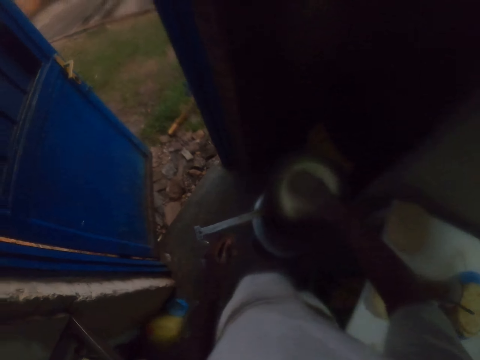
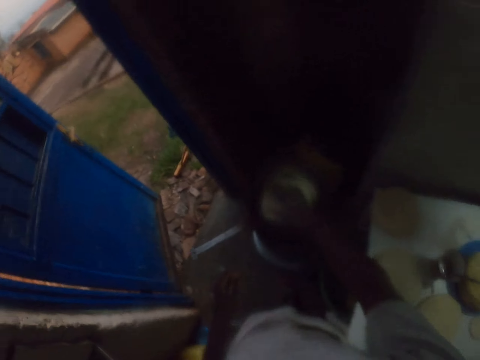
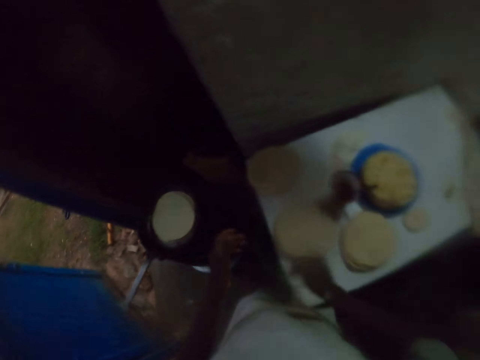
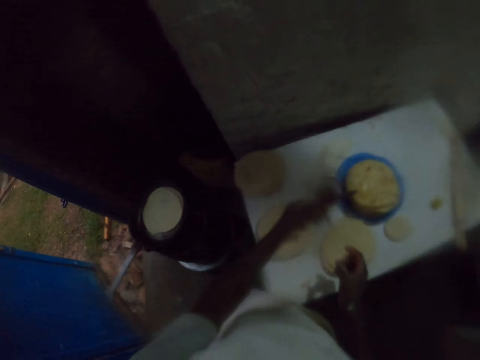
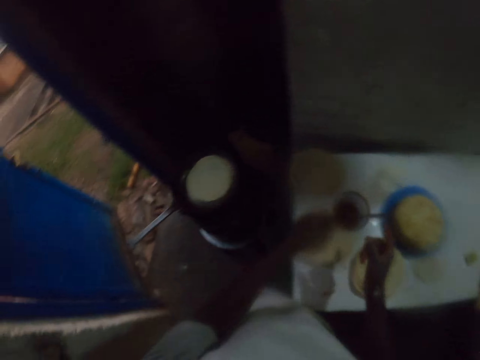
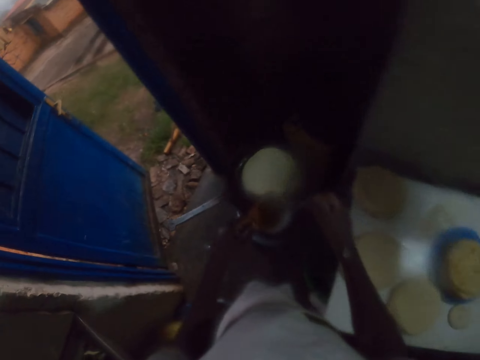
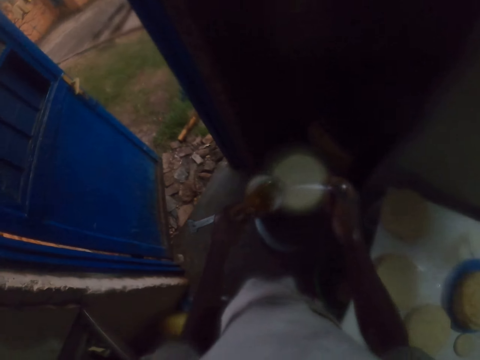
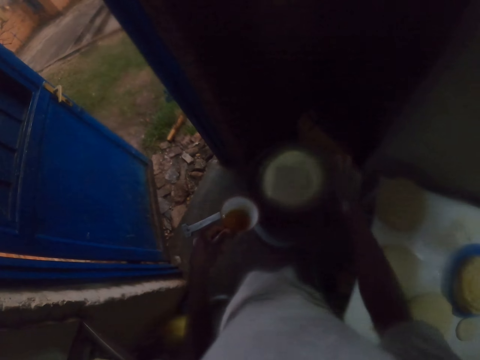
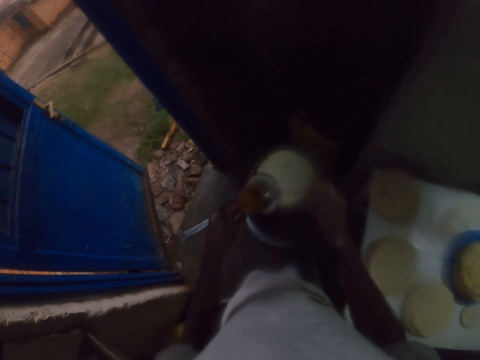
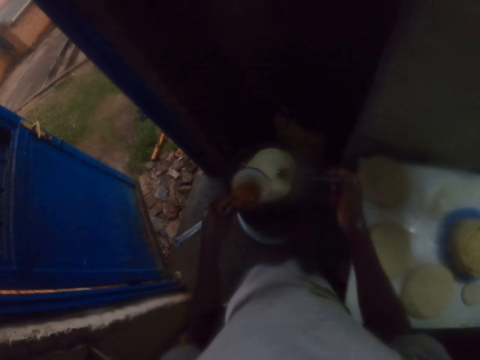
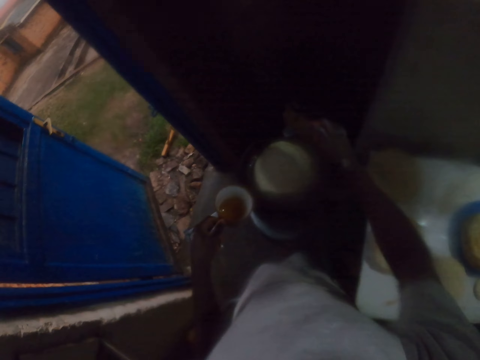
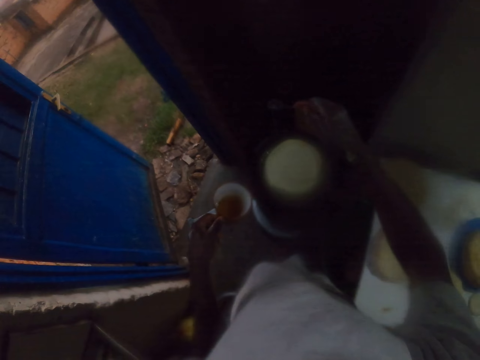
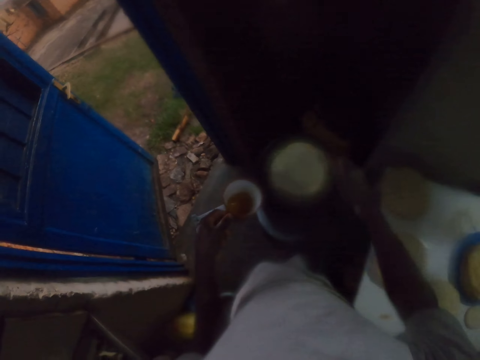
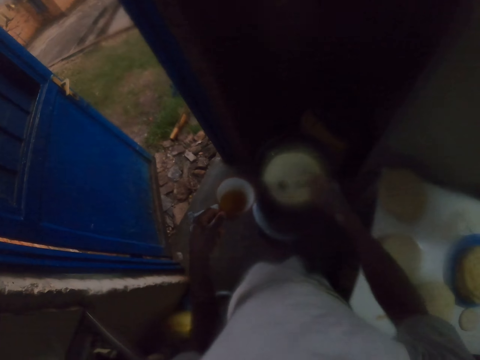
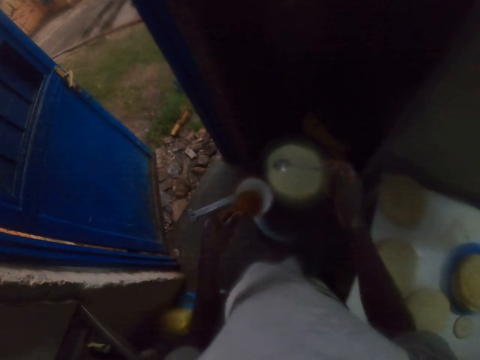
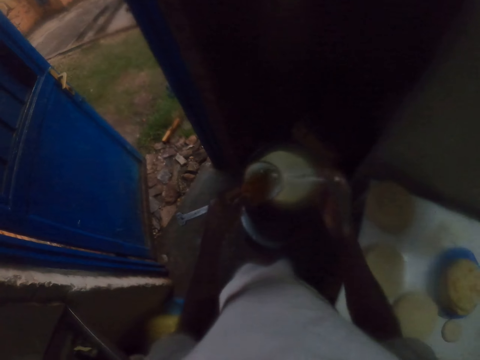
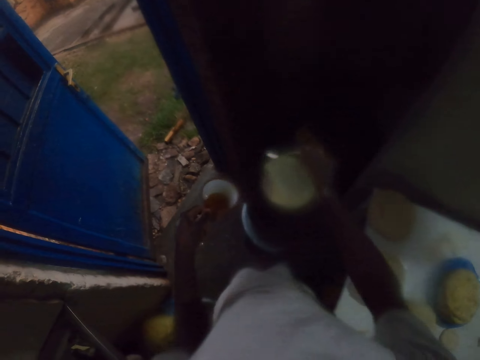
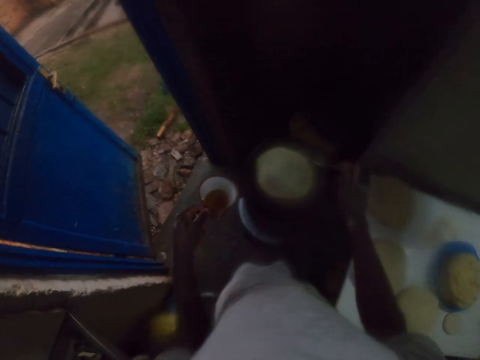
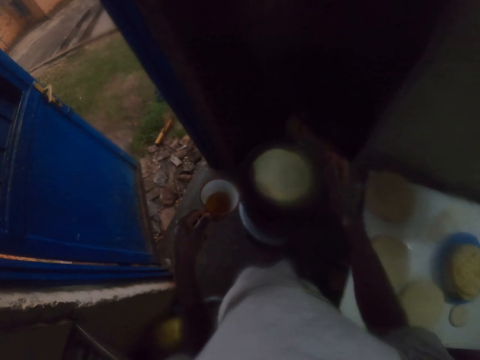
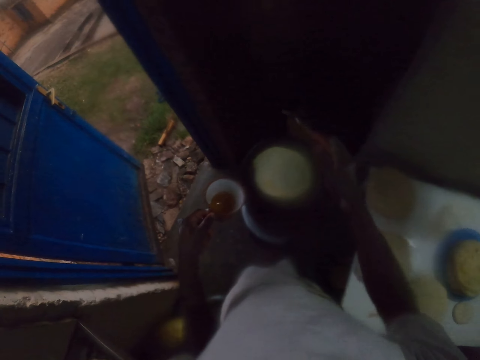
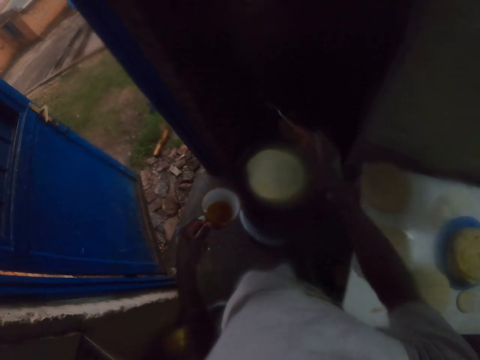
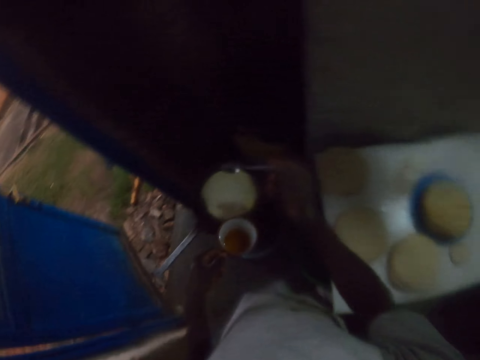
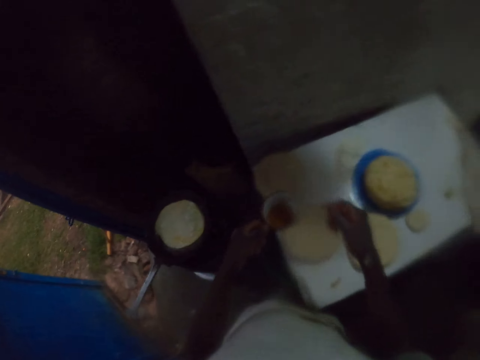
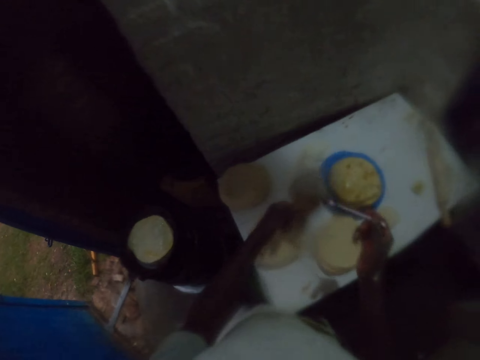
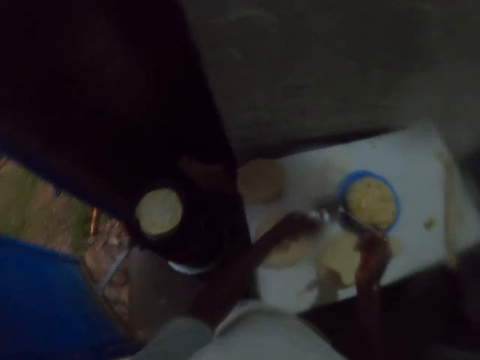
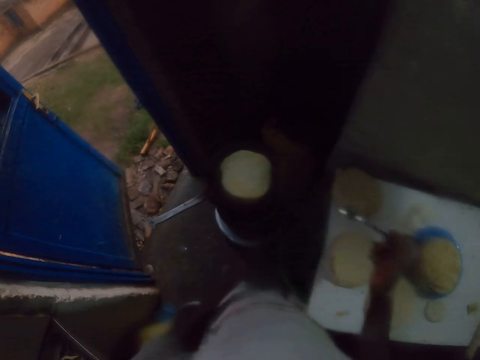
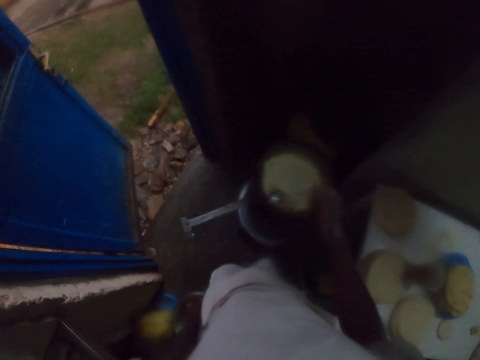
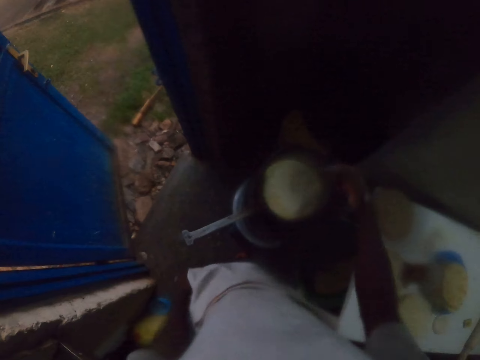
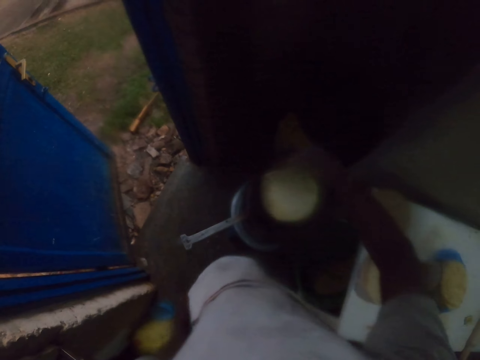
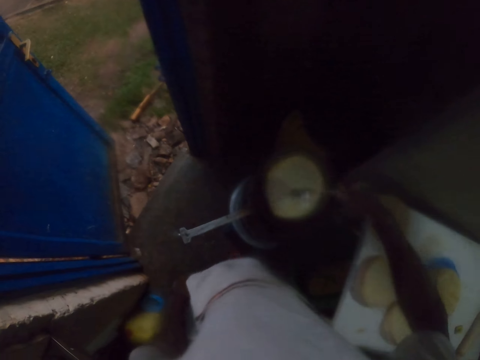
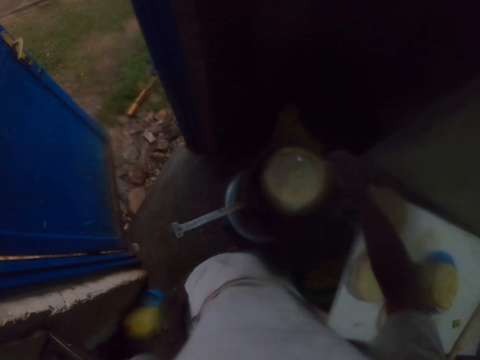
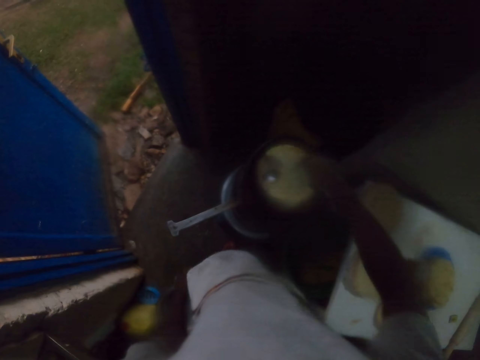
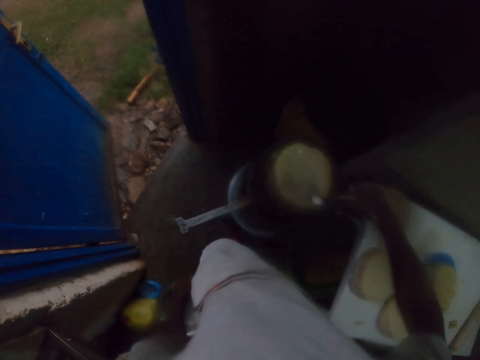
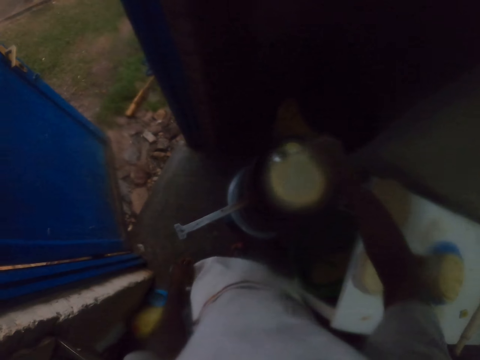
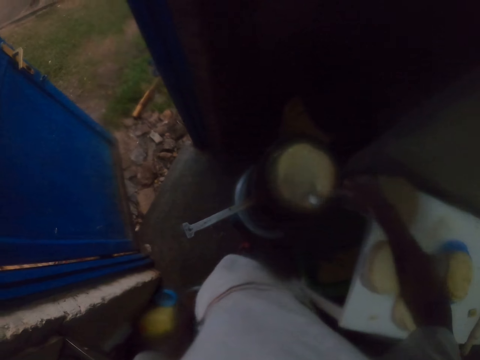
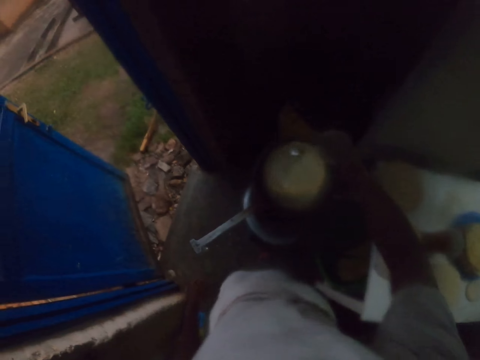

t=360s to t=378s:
The camera wearer rubs his hands. He picks a cup from a table with his left hand. He holds a spoon with his right hand. He scoops cooking oil from the cup. He pours the cooking oil on a pan. He scoops the cooking oil from the cup. He pours the cooking oil on the pan. He spins a chapati or pastry on the pan with the spoon. He scoops the cooking oil from the cup. He pours the cooking oil on the pan. He puts the spoon in the cup with cooking oil. He puts the cup on the table. He pours the cooking oil on the pan. He turns the chapati on the pan. He applies oil on the pastry. He spins the chapati on the pan with the spoon.

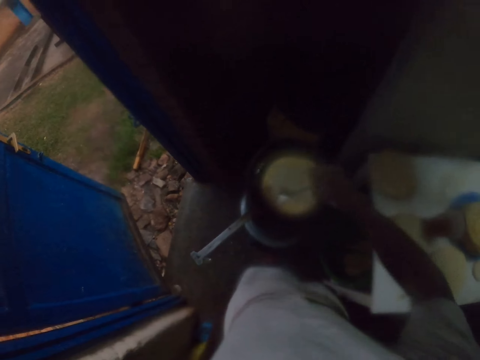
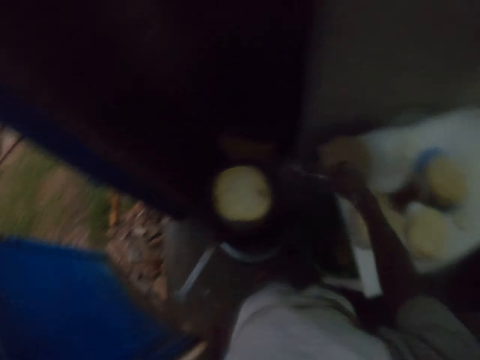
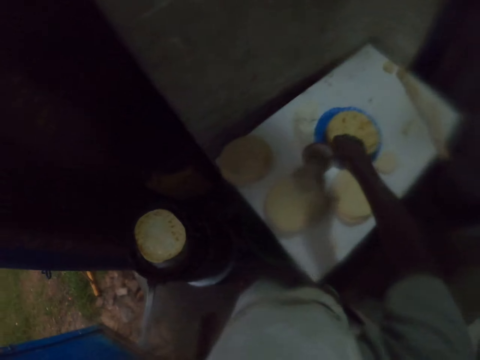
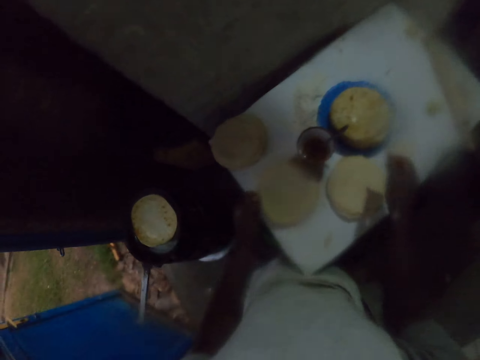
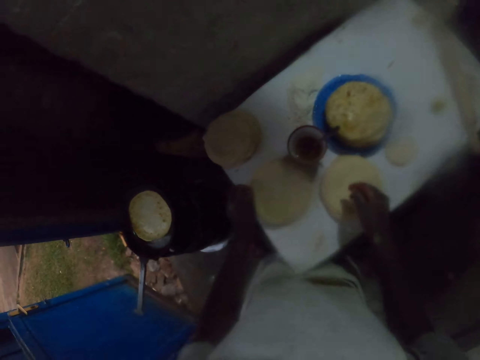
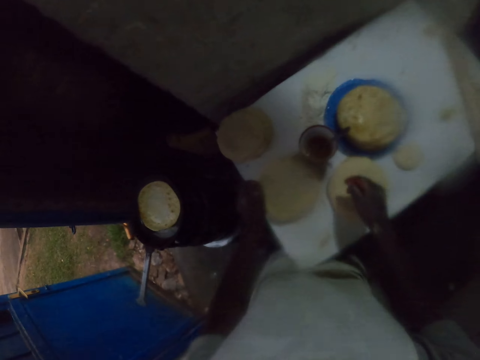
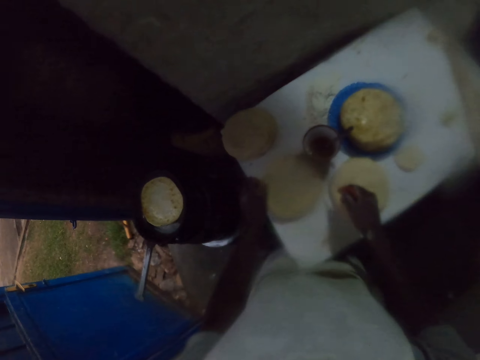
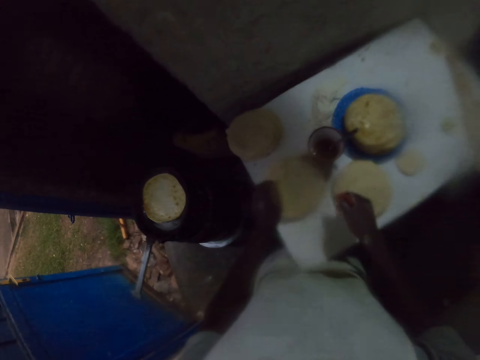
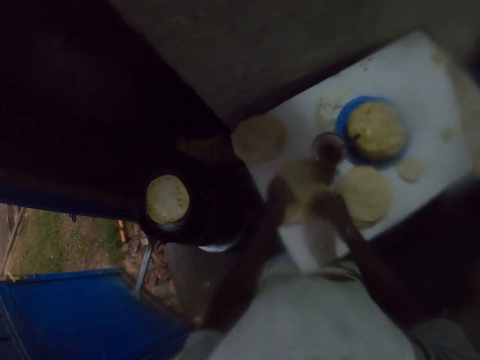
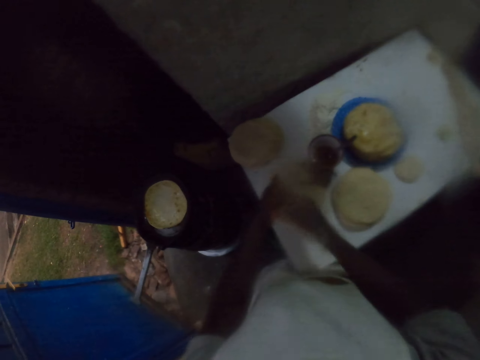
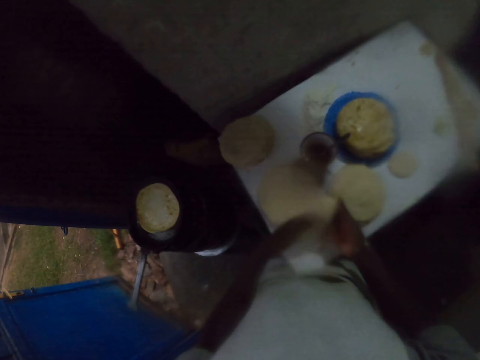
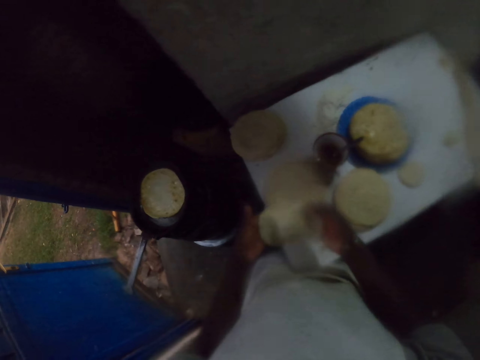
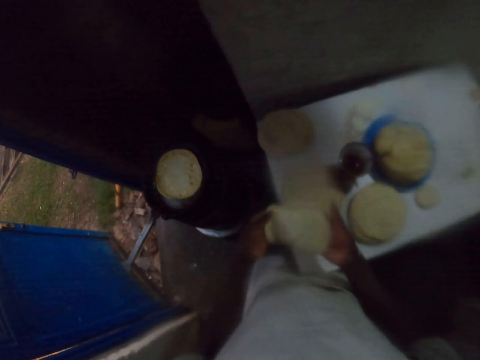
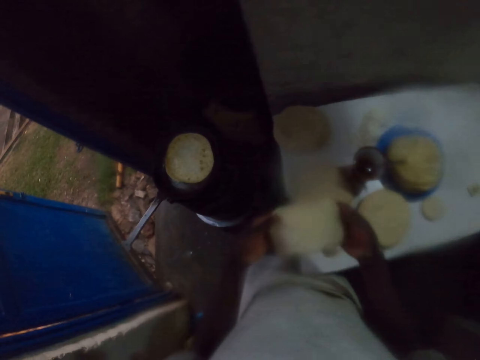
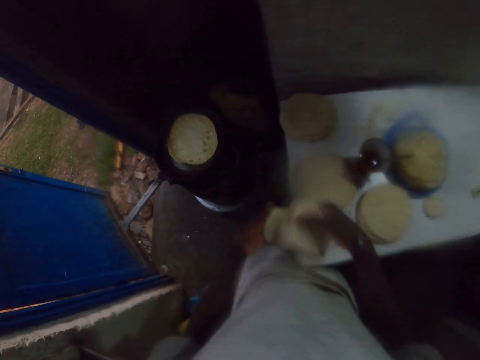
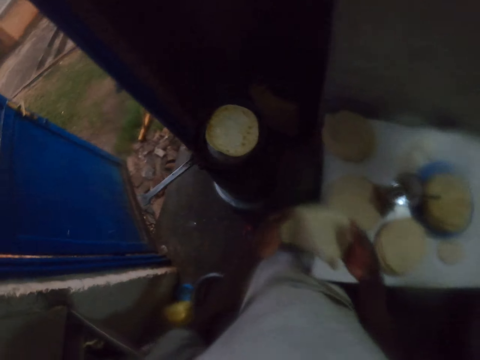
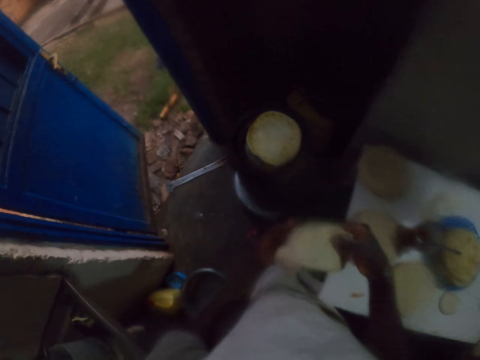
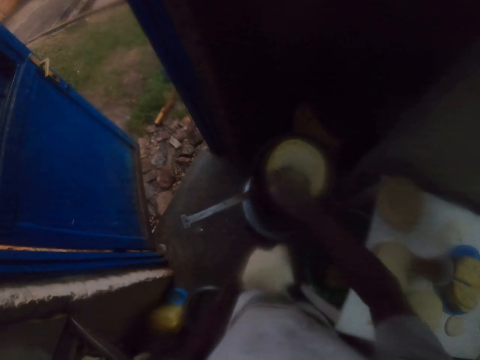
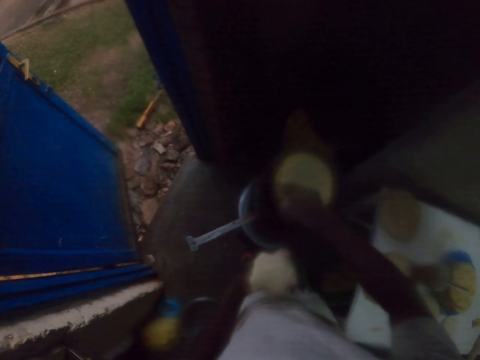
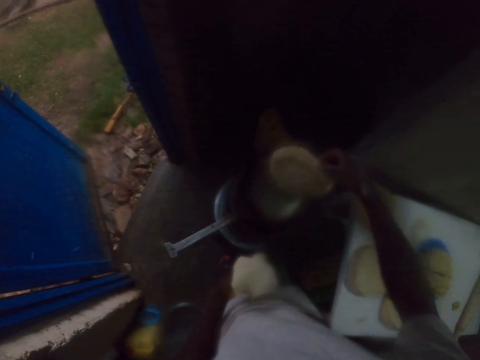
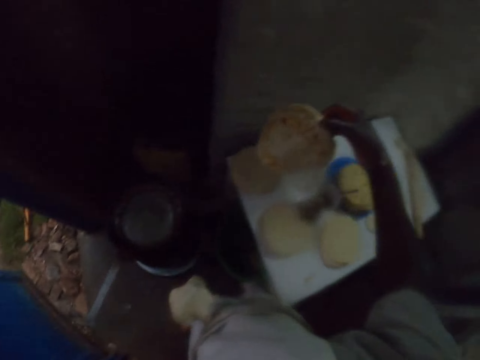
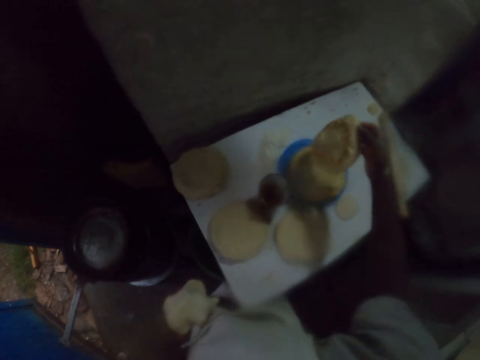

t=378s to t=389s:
The camera wearer puts a spoon in a cup with cooking oil. They pick an uncooked chapati or pastry from a table. They spin the uncooked chapati with both hands. They put the pastry on a plate. They lift a cooked chapati from a pan.
